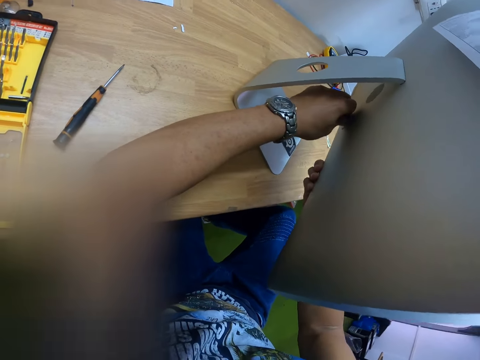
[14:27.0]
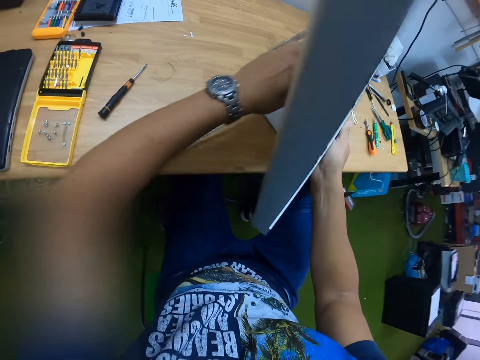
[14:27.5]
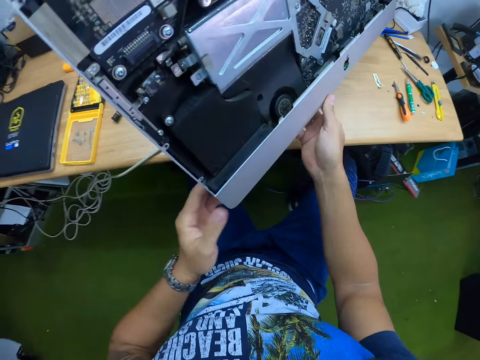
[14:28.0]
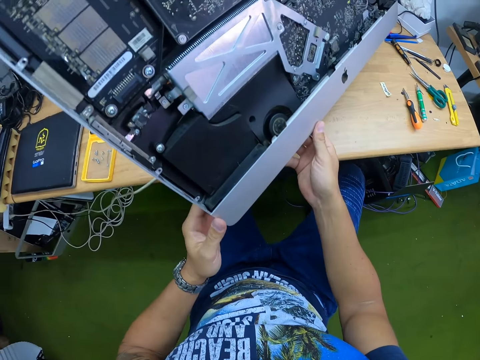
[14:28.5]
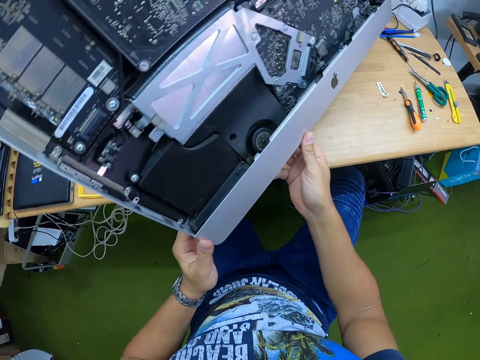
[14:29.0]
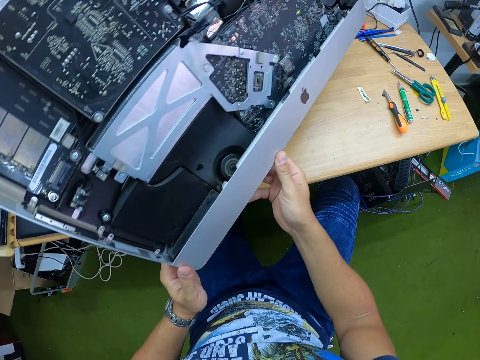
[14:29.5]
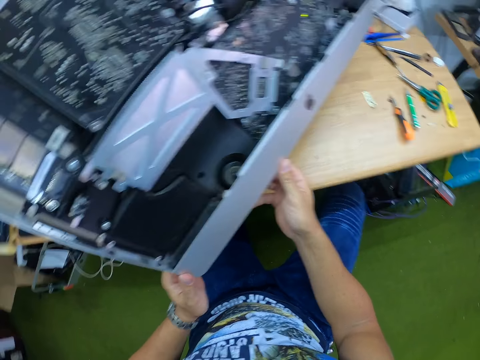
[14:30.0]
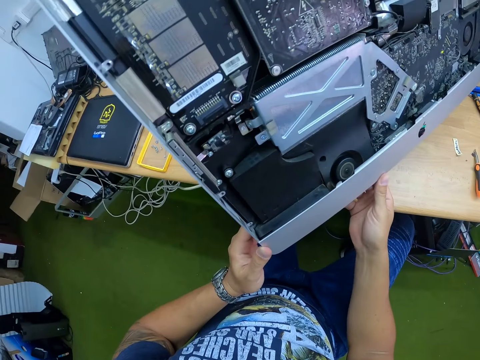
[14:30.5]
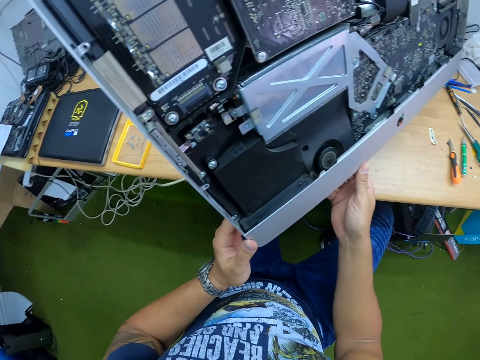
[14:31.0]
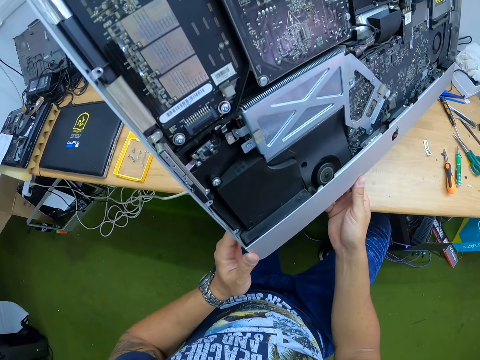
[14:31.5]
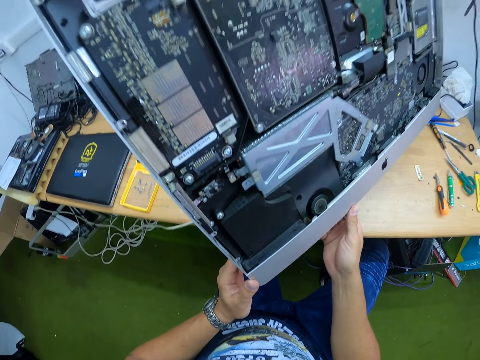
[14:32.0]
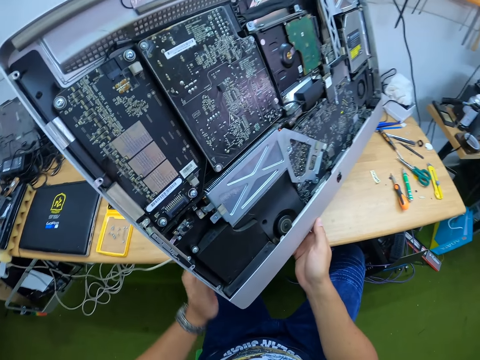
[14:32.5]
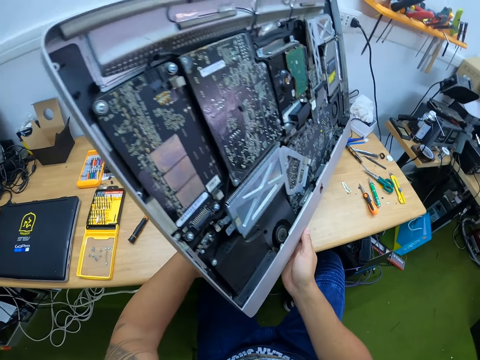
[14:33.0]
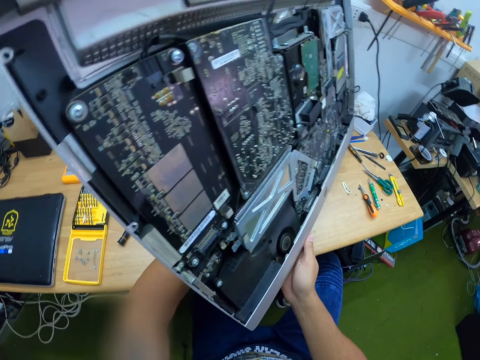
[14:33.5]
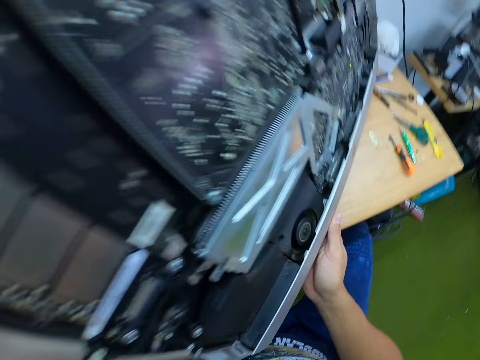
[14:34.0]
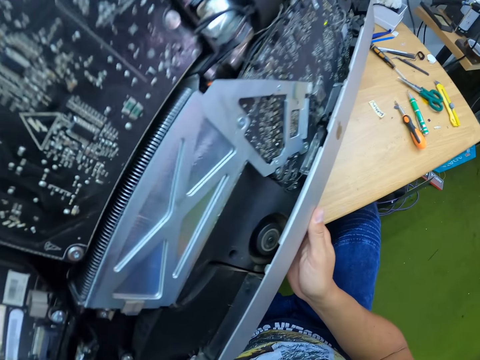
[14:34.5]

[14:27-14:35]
The camera wearer looks at the motherboard.

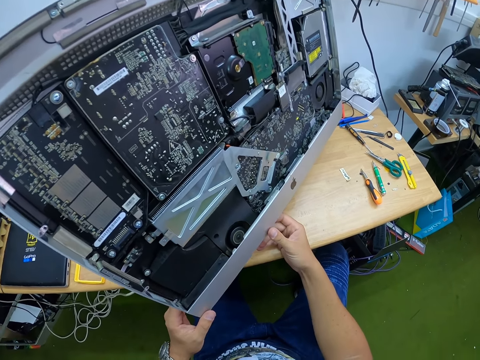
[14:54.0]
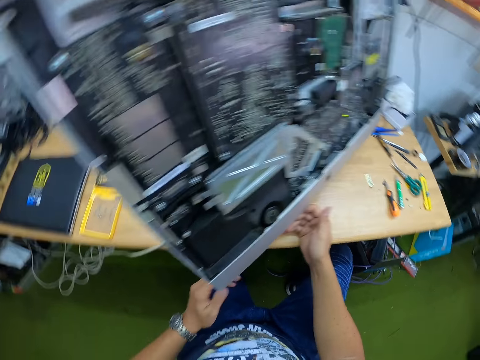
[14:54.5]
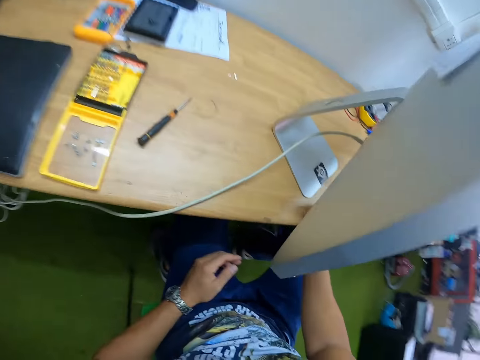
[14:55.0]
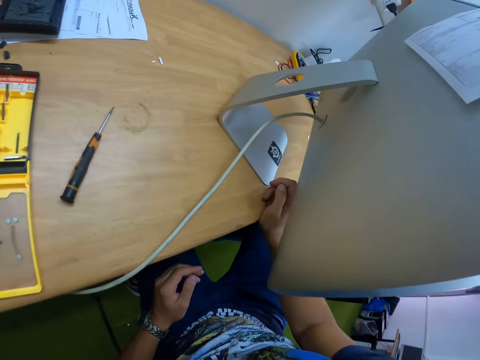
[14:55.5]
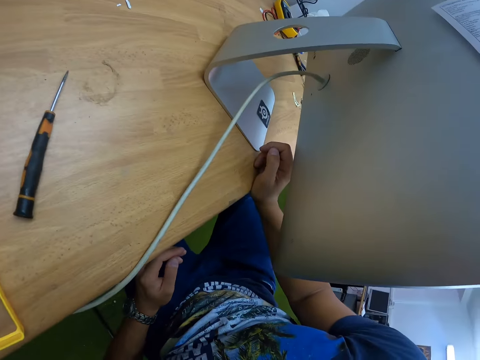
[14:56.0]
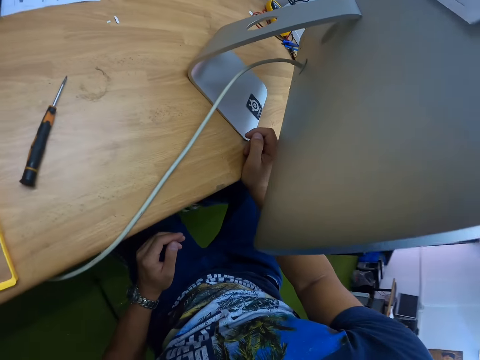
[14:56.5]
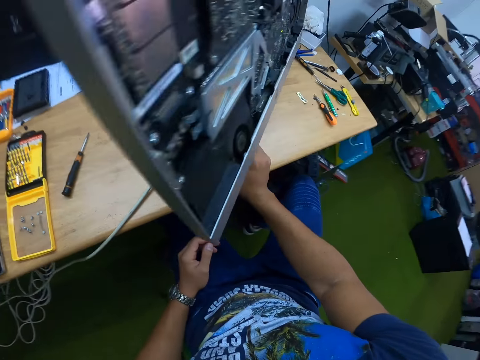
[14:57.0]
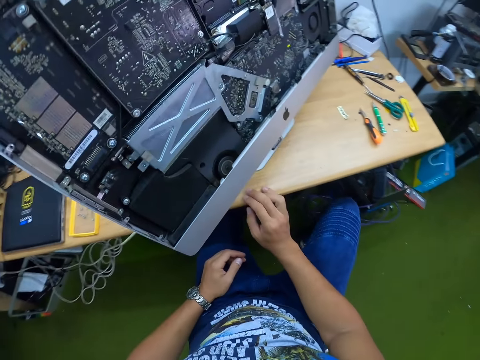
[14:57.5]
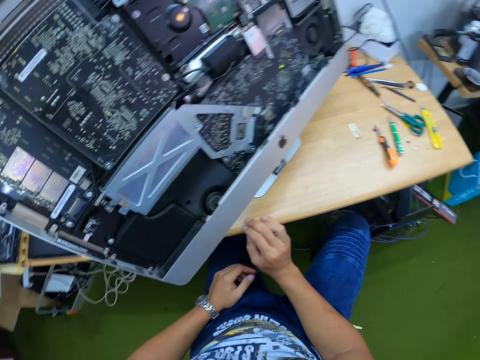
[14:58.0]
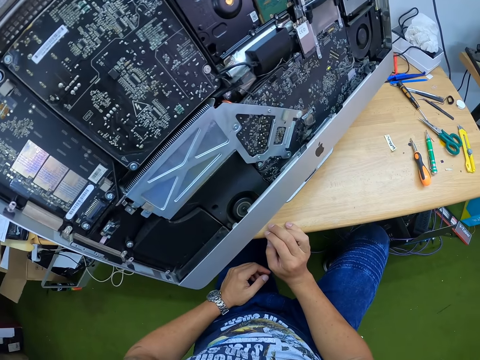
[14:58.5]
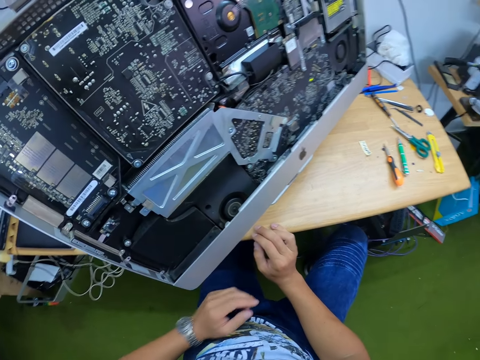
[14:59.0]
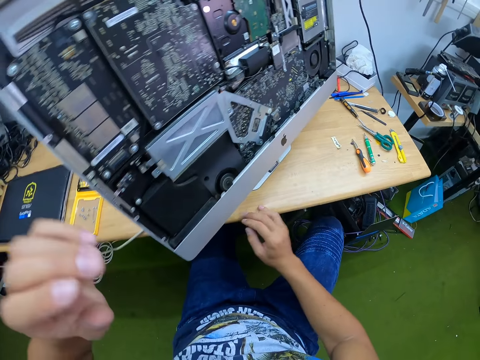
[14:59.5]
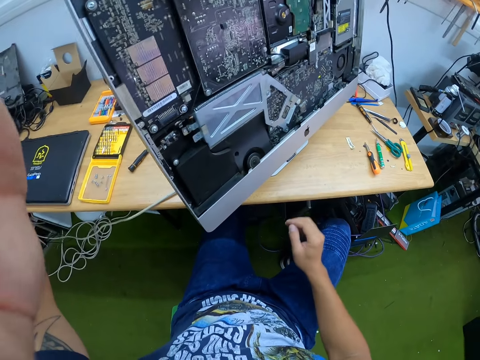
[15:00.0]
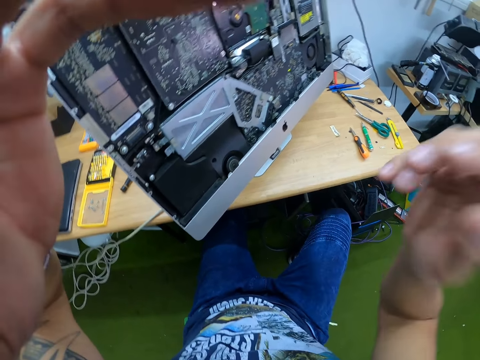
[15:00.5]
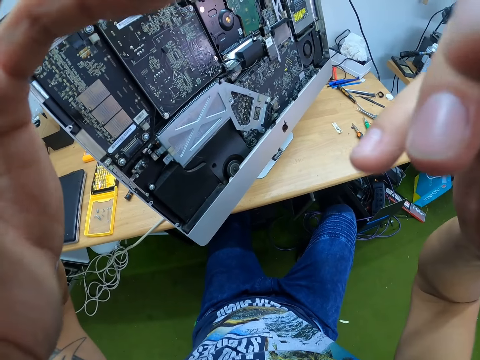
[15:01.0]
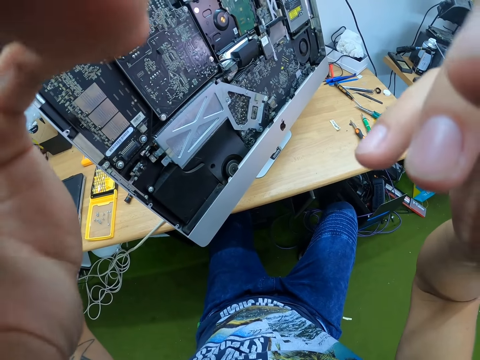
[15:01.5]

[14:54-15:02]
The camera wearer looks behind the monitor. They look at the motherboard. They adjust the camera.
